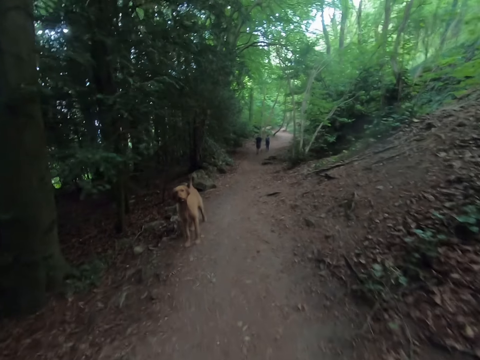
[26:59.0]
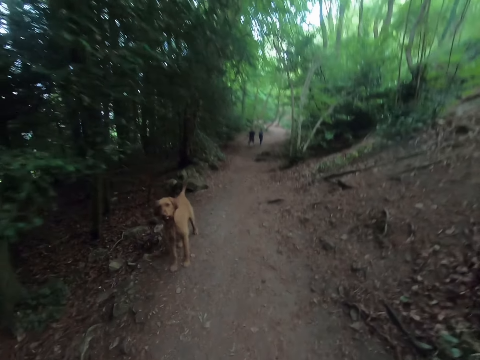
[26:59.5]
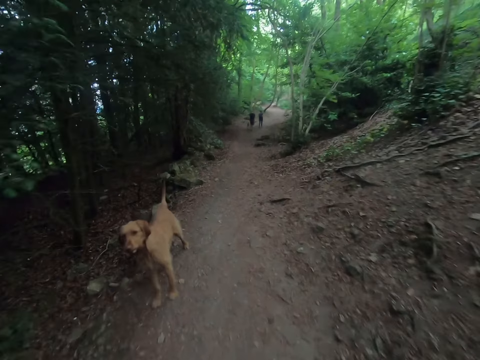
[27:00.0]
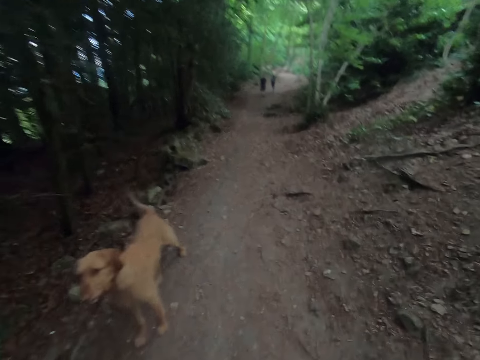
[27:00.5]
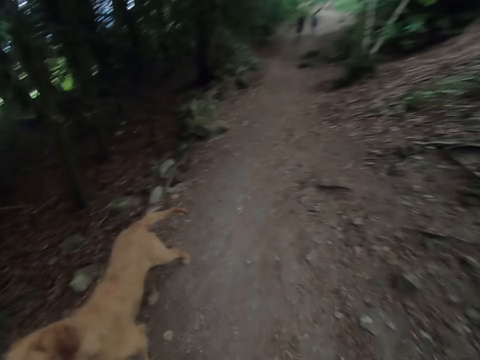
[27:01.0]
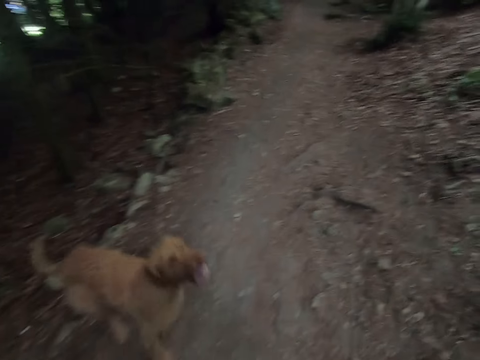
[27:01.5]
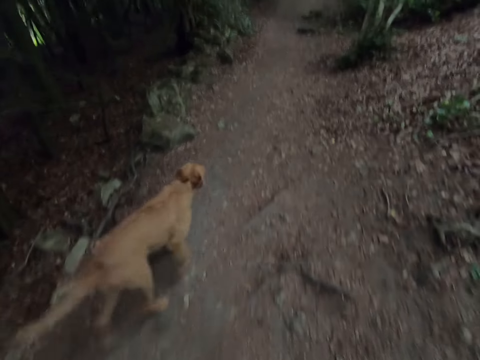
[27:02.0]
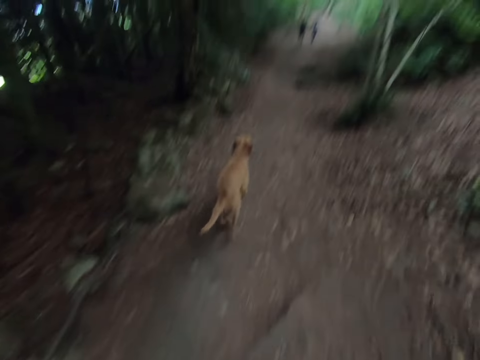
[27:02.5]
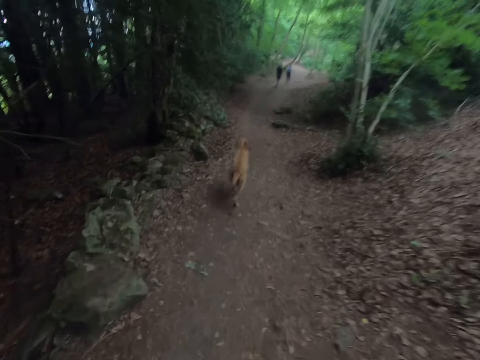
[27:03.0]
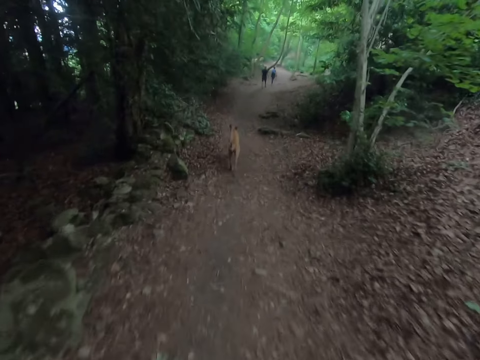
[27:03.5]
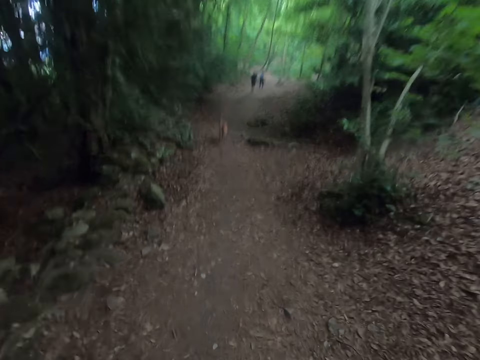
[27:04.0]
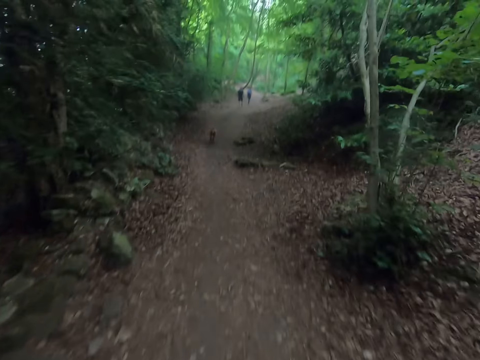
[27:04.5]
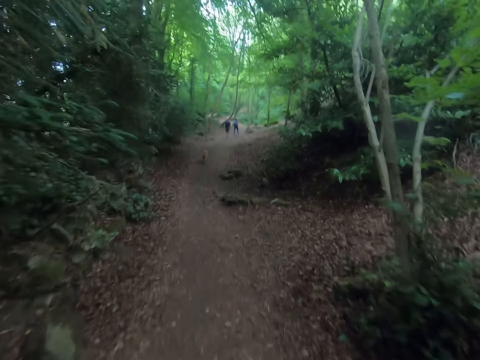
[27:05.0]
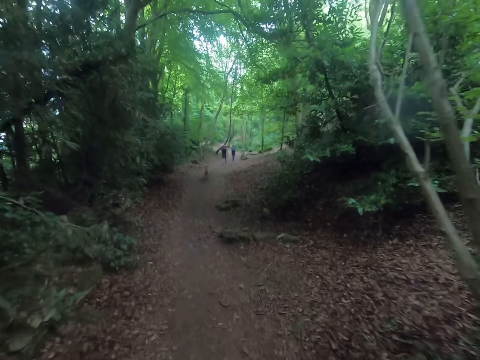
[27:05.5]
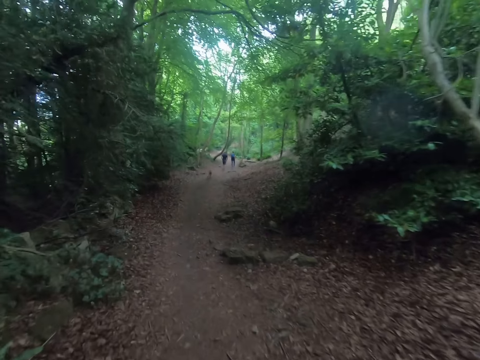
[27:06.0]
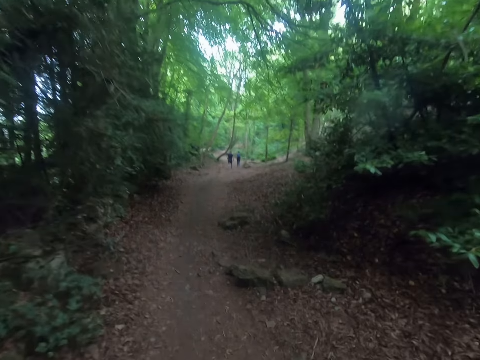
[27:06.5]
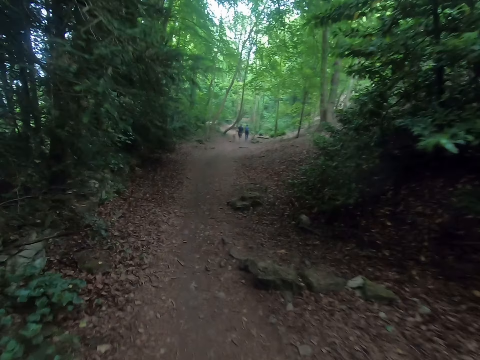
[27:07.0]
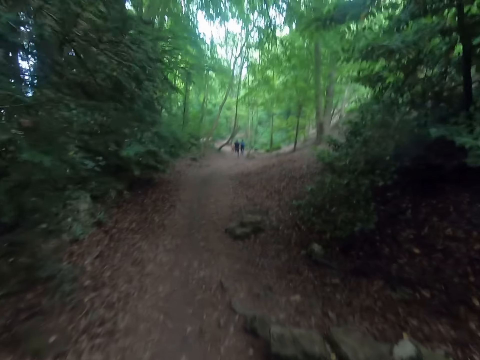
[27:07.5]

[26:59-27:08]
A man walks around the forest. Another man walks around the forest. The first man walks around the forest. The other man walks around the forest.

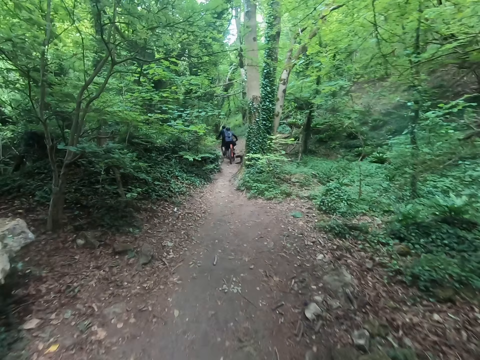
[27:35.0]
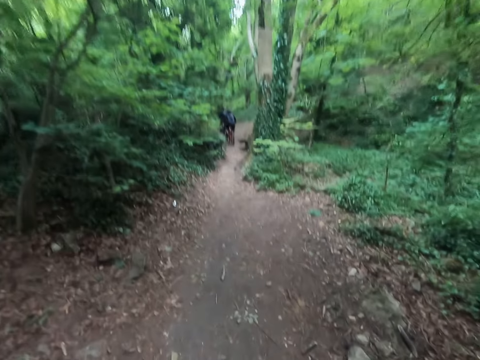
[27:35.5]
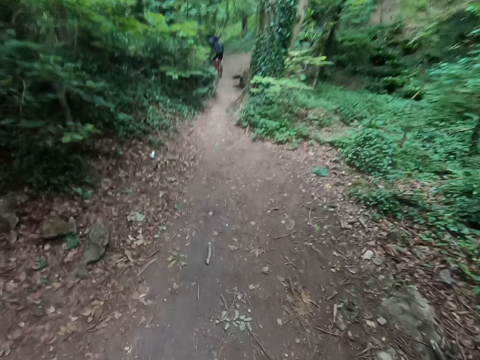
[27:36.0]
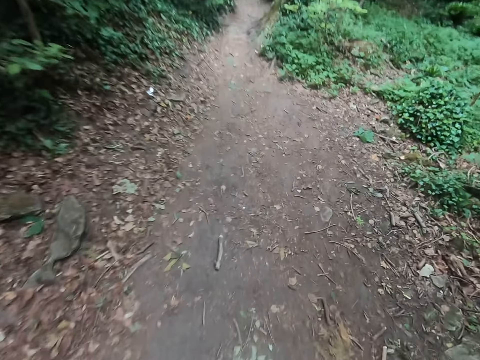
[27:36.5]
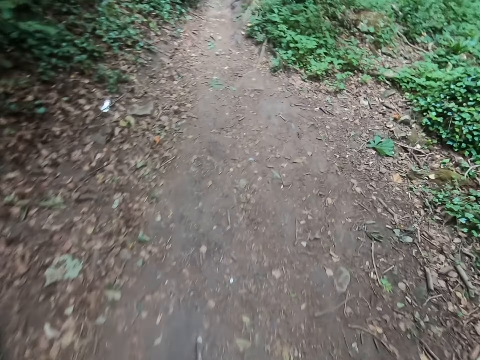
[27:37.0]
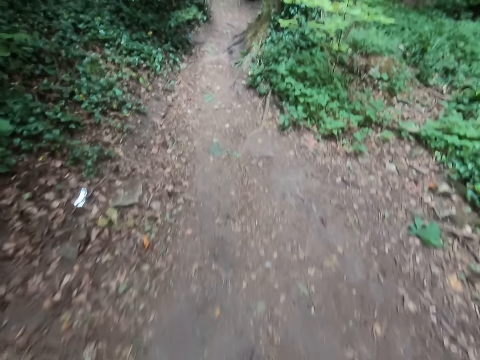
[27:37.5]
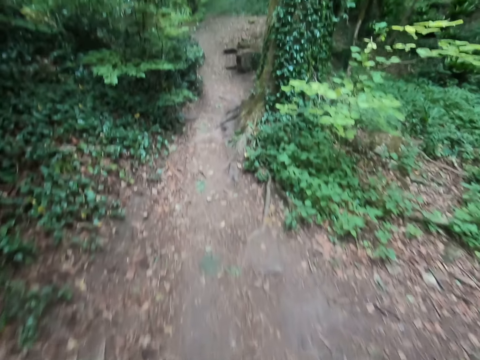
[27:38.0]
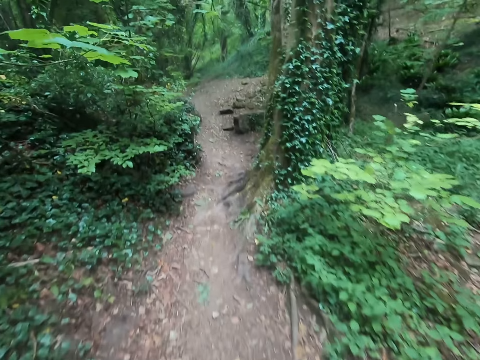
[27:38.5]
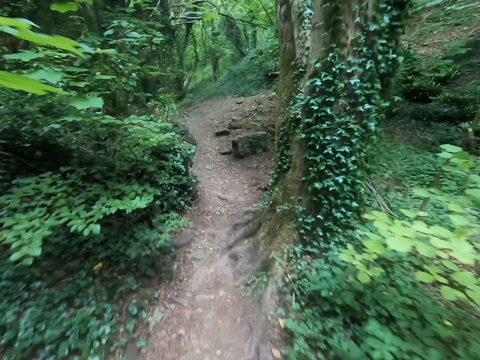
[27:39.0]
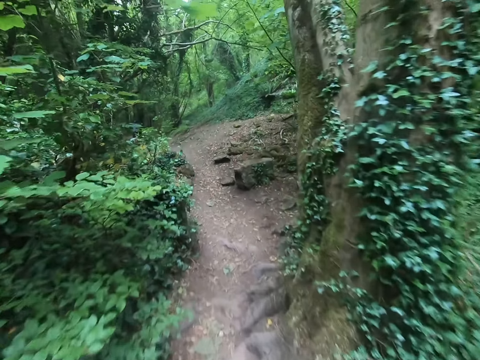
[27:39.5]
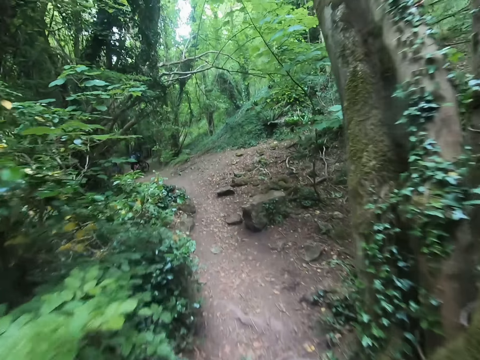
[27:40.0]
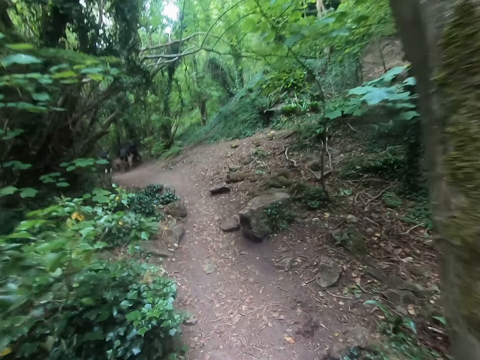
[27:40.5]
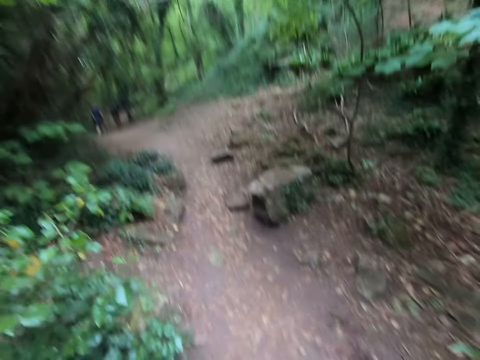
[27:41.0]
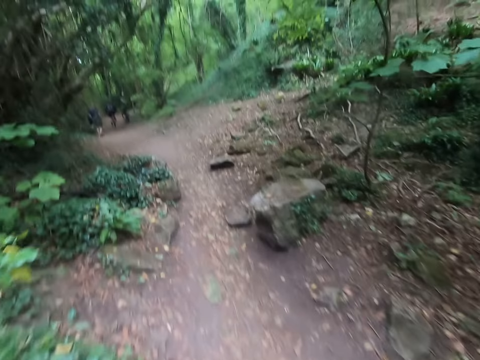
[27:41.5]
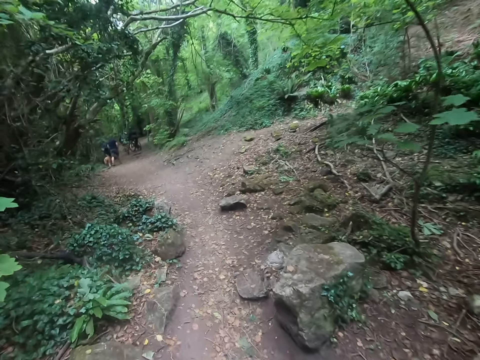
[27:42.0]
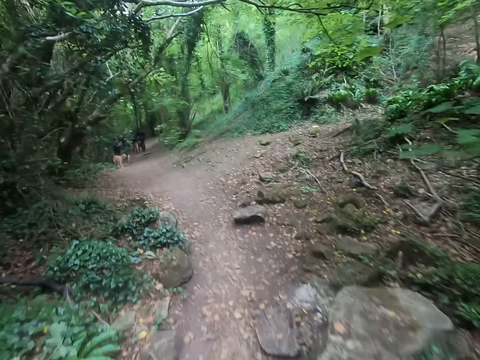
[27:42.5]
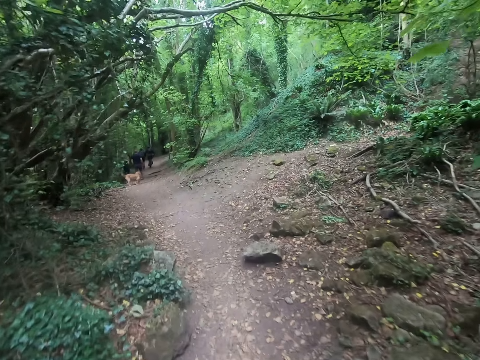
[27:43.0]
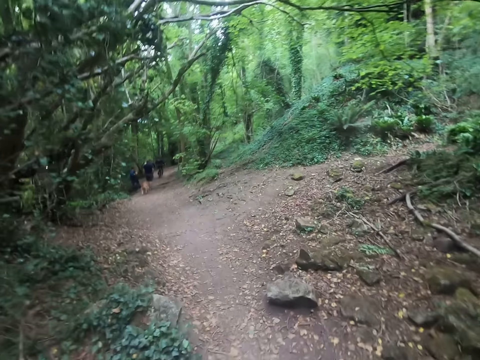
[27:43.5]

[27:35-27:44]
The camera wearer looks down. They look forward.

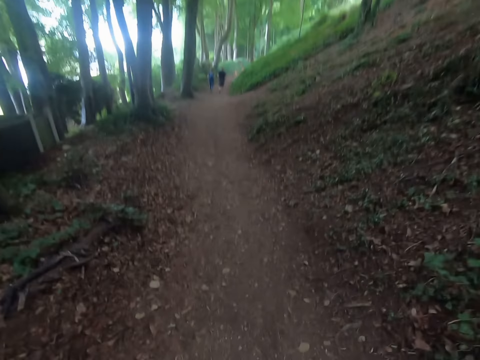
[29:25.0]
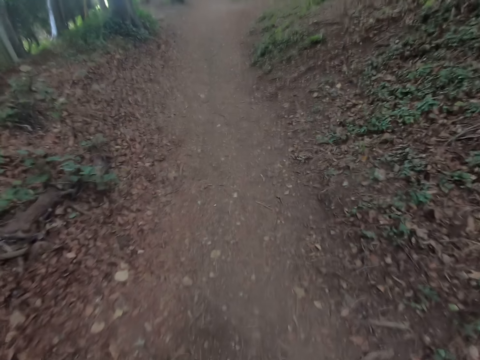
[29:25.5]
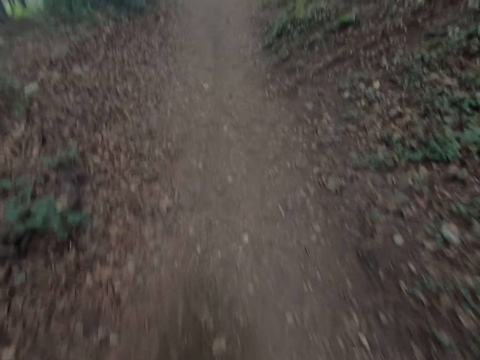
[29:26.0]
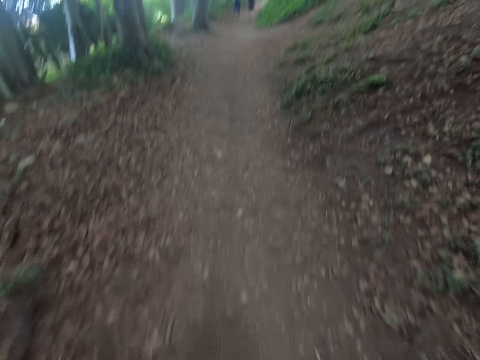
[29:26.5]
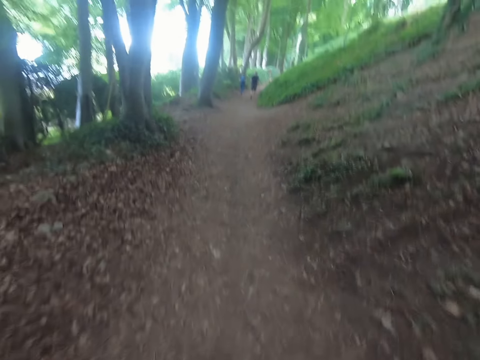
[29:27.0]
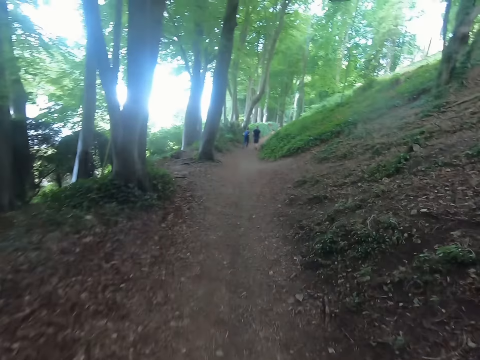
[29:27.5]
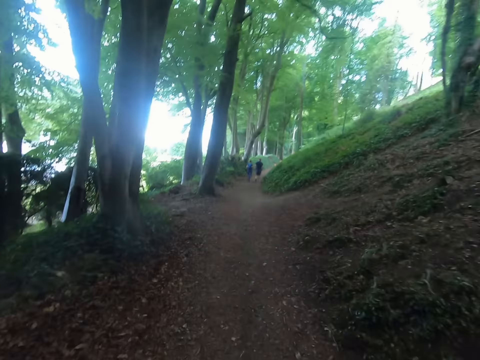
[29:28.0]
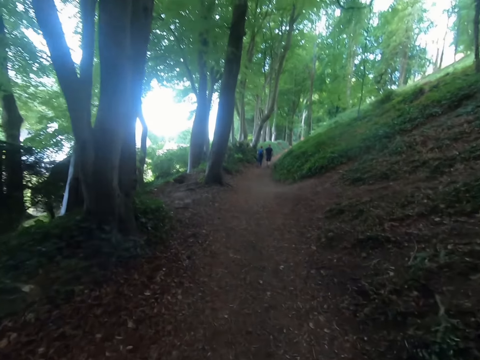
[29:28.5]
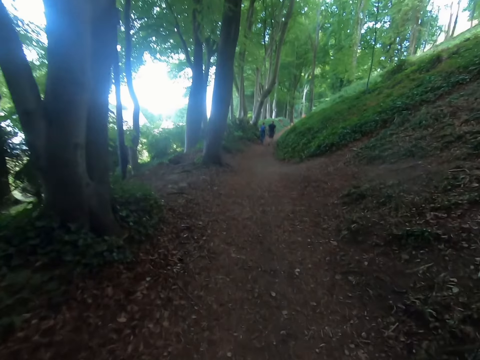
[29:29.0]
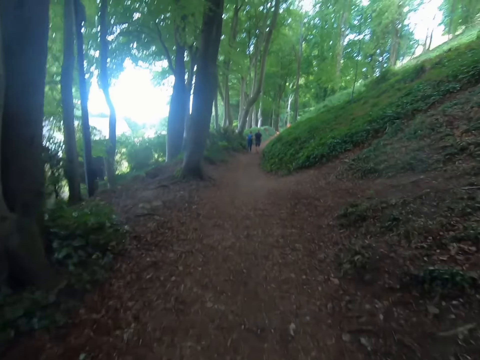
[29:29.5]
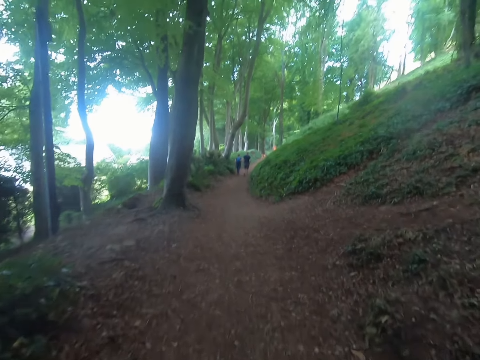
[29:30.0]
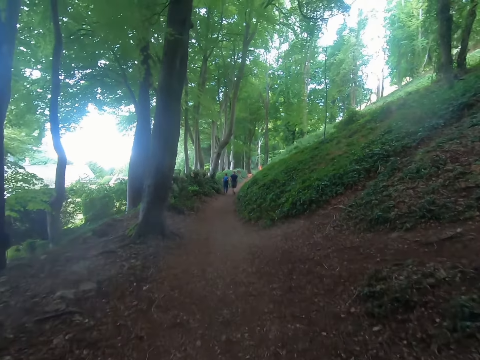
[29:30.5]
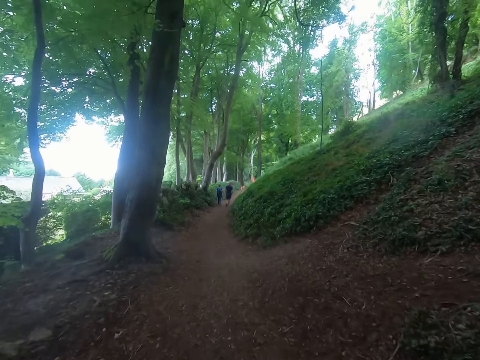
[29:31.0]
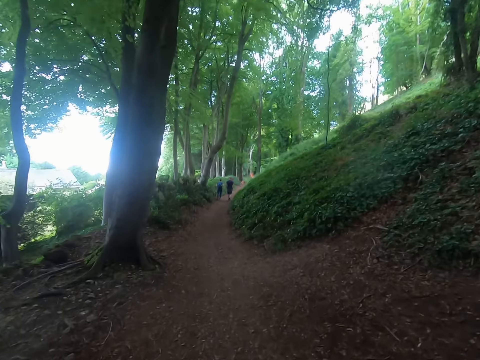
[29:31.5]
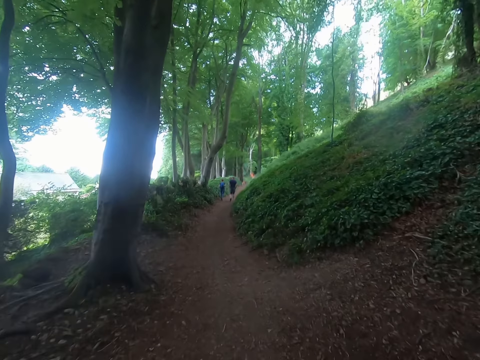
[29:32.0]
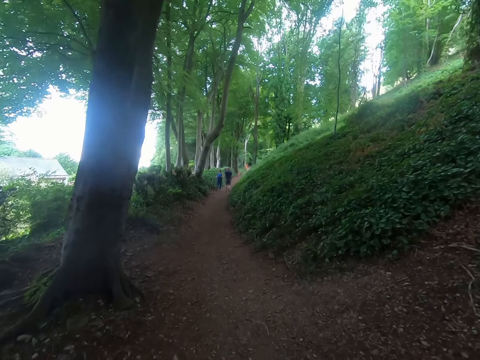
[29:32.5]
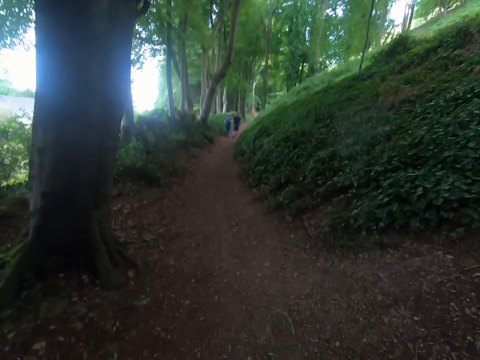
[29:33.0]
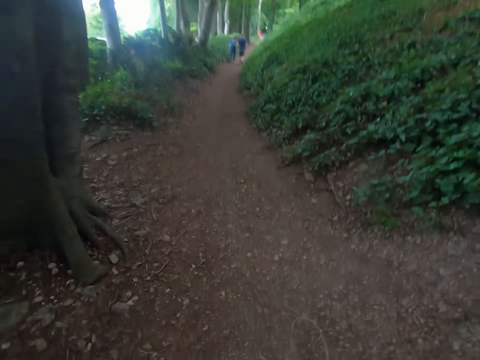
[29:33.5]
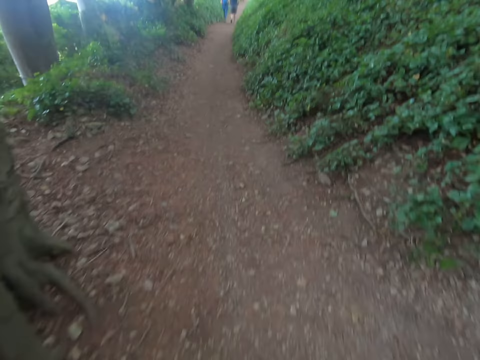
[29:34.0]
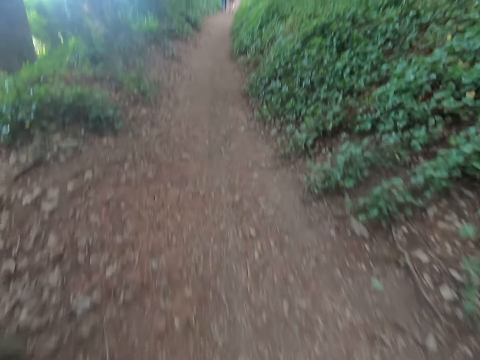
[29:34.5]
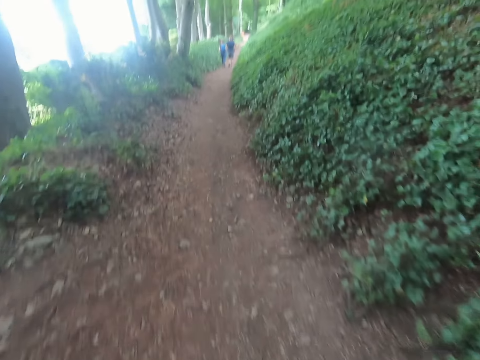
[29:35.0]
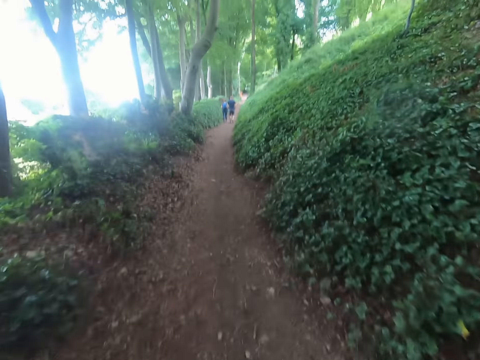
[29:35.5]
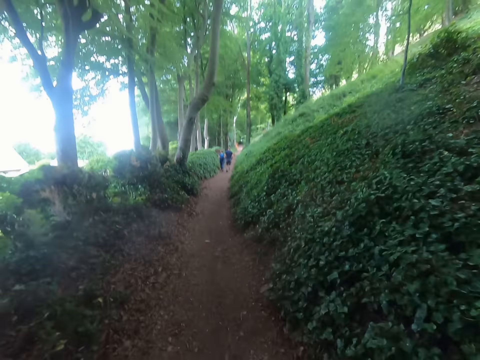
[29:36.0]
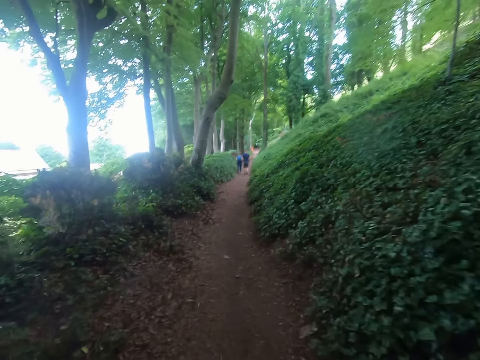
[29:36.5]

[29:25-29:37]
A lady walks along the forest. A man walks along the forest.
